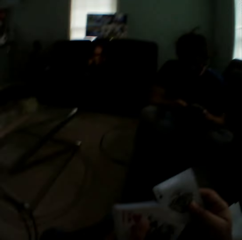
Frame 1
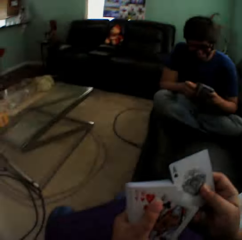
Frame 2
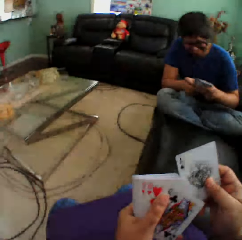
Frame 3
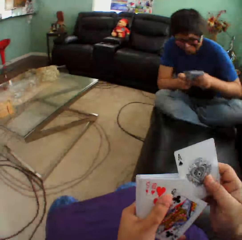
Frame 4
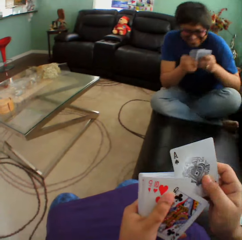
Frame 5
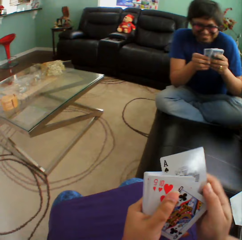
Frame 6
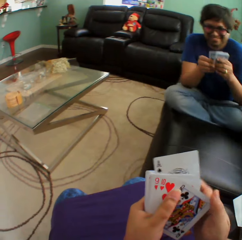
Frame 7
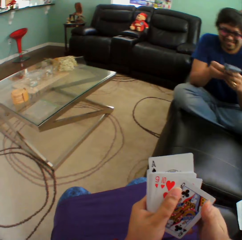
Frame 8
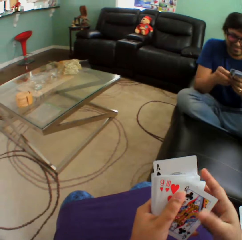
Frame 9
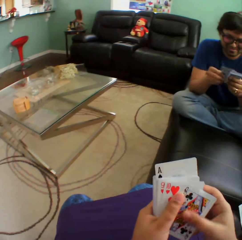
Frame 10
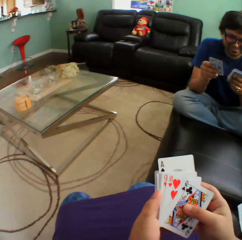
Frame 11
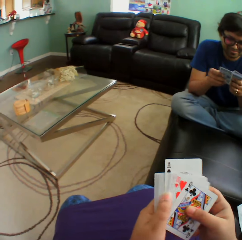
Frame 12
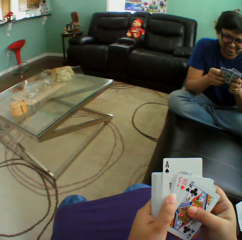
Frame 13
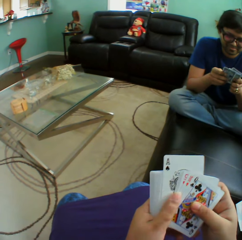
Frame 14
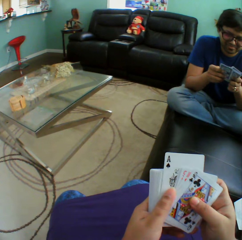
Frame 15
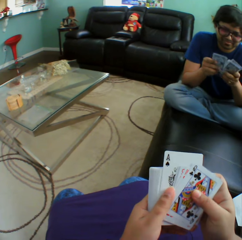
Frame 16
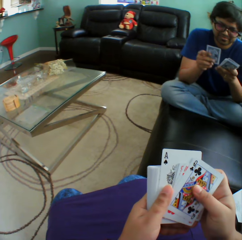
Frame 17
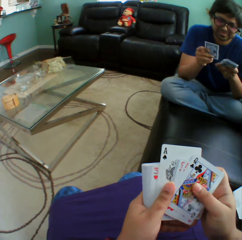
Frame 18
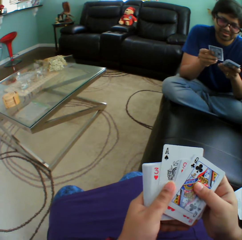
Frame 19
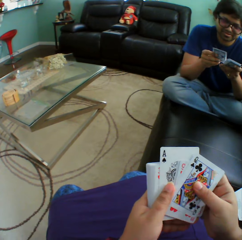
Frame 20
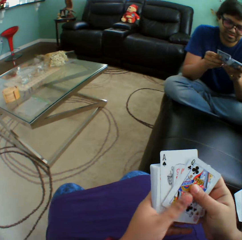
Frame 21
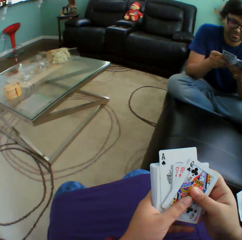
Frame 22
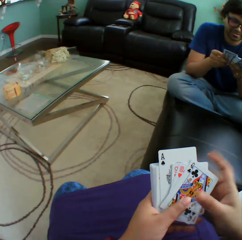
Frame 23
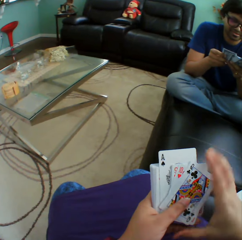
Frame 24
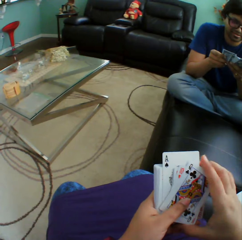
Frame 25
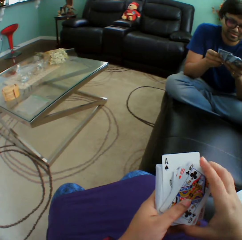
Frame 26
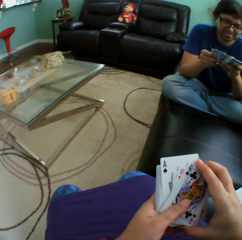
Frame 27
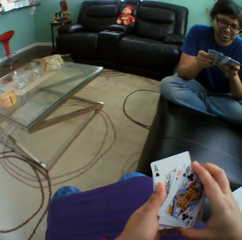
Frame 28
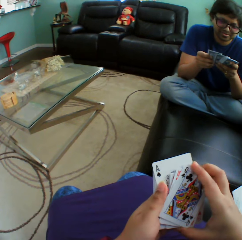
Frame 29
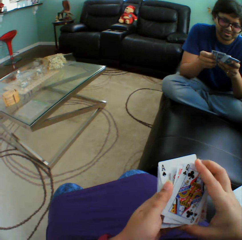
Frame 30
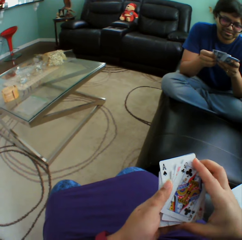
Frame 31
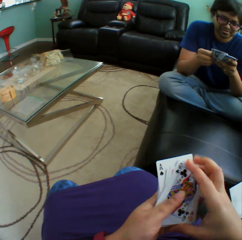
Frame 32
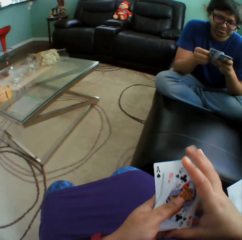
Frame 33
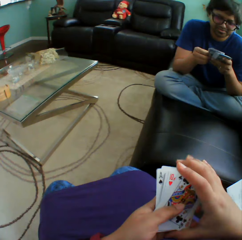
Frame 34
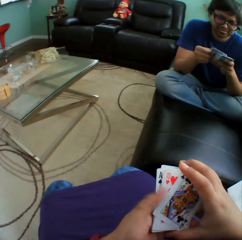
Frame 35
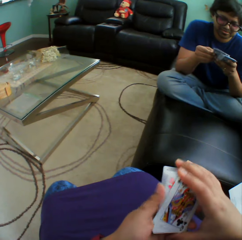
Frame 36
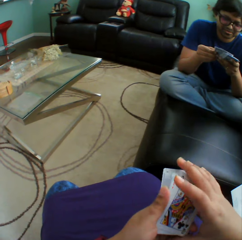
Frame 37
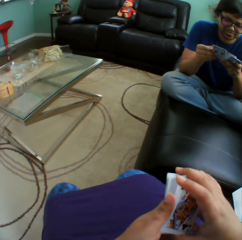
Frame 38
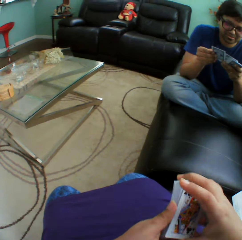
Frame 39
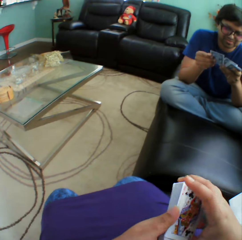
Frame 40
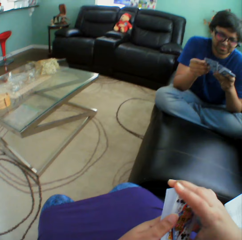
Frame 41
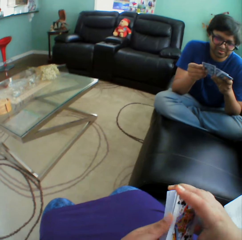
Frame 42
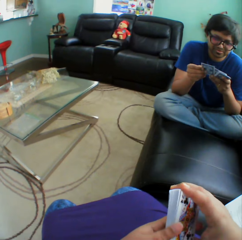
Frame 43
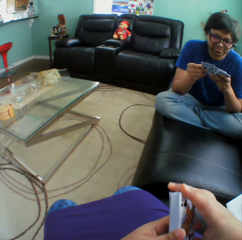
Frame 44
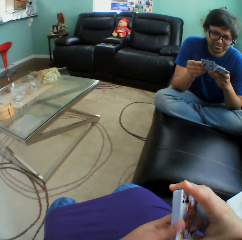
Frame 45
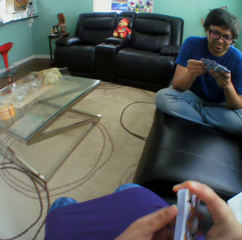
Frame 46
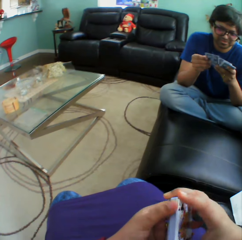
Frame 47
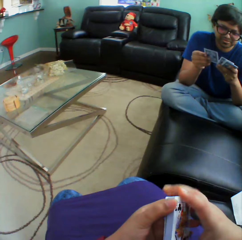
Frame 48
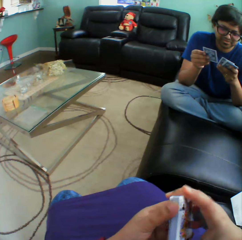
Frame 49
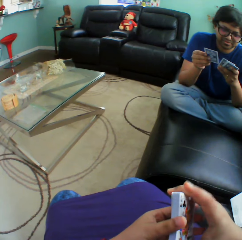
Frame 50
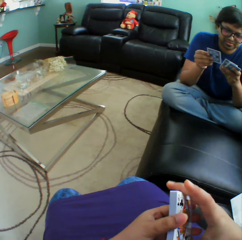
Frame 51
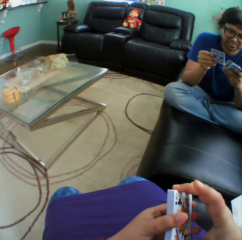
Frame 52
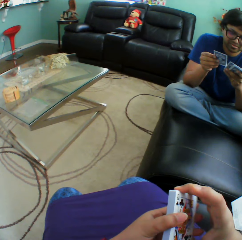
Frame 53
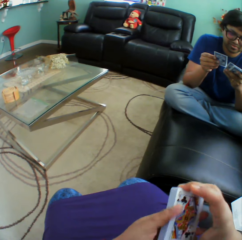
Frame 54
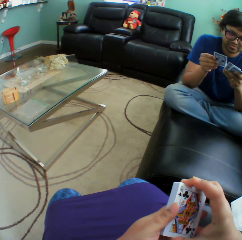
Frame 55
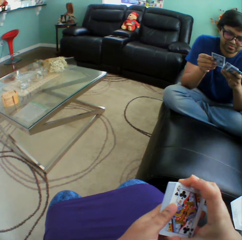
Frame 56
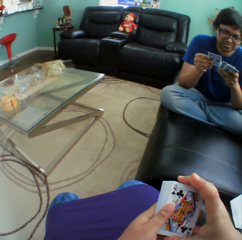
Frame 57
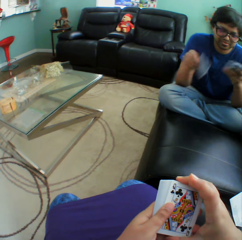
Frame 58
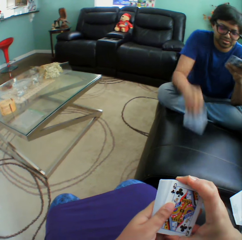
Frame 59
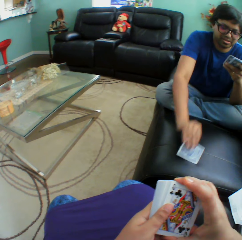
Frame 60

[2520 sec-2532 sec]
The camera wearer holds playing cards. They insert a card in a pile of cards. A man holds playing cards. The man arranges cards in a hand. The camera wearer arranges cards in a hand. They hold the playing cards.

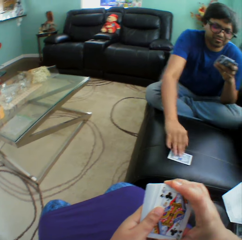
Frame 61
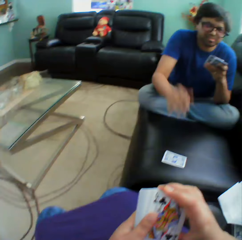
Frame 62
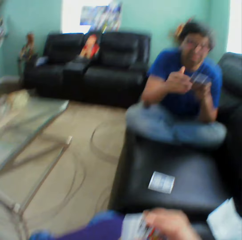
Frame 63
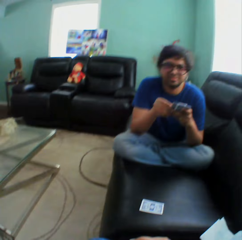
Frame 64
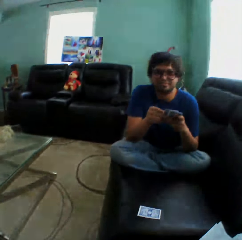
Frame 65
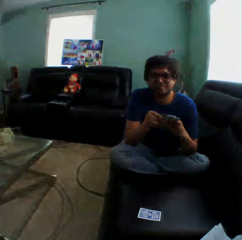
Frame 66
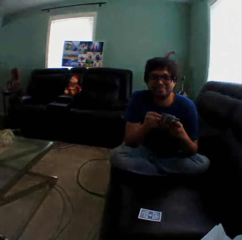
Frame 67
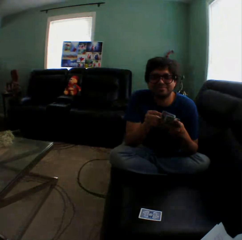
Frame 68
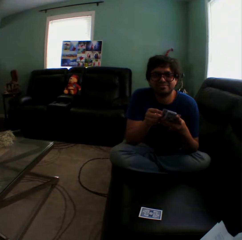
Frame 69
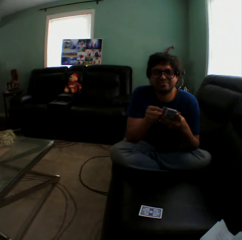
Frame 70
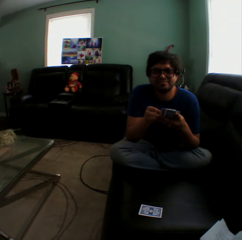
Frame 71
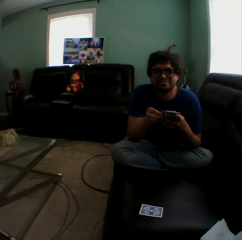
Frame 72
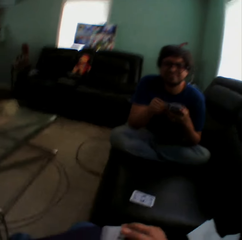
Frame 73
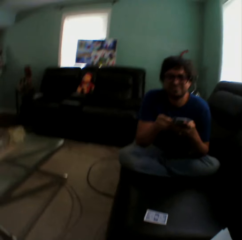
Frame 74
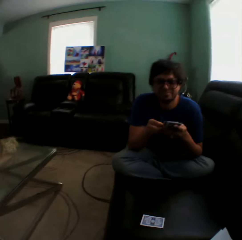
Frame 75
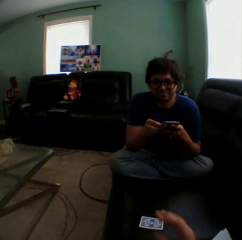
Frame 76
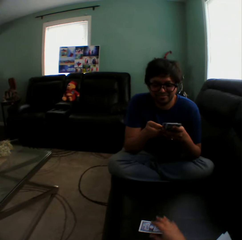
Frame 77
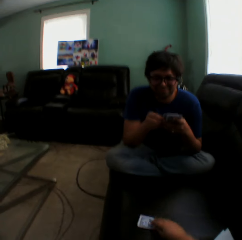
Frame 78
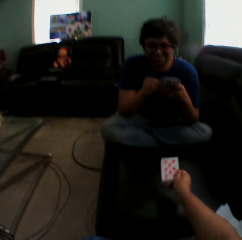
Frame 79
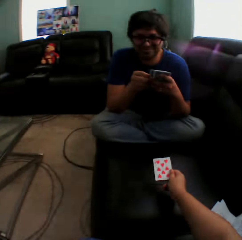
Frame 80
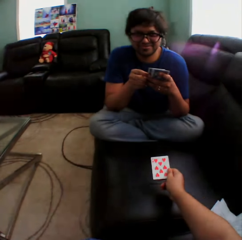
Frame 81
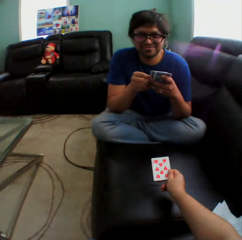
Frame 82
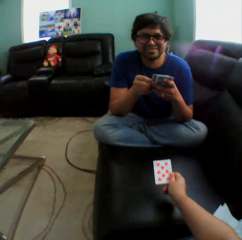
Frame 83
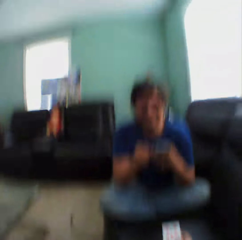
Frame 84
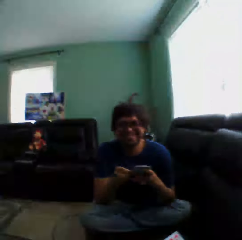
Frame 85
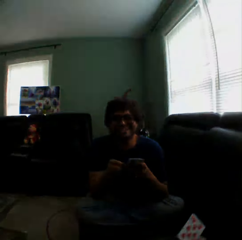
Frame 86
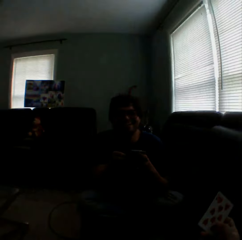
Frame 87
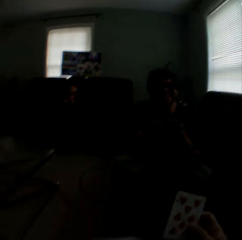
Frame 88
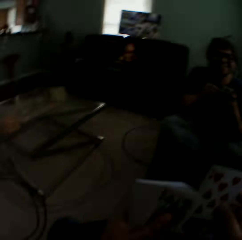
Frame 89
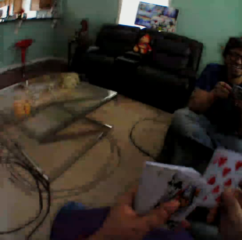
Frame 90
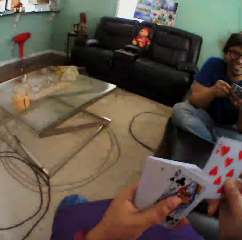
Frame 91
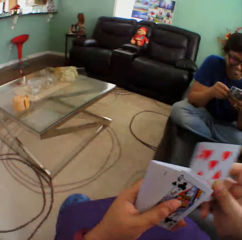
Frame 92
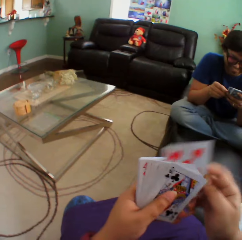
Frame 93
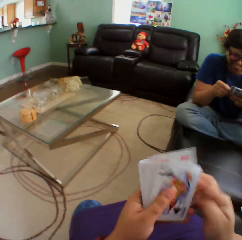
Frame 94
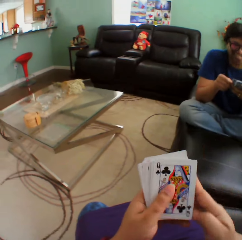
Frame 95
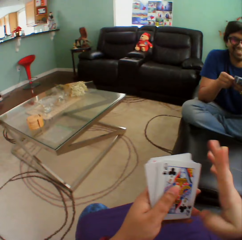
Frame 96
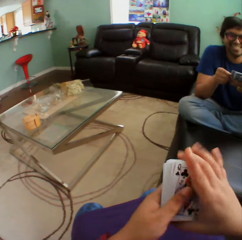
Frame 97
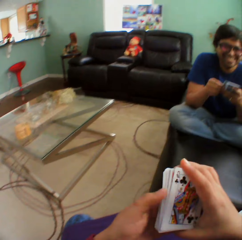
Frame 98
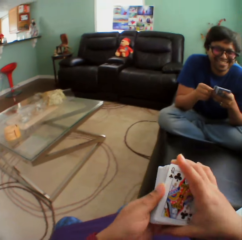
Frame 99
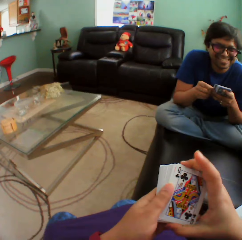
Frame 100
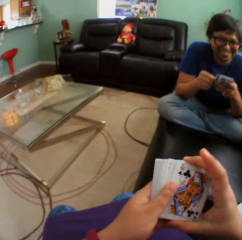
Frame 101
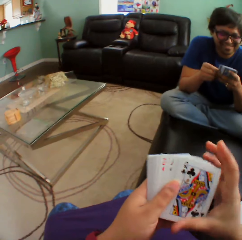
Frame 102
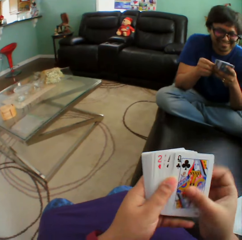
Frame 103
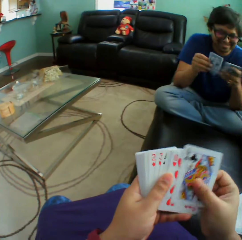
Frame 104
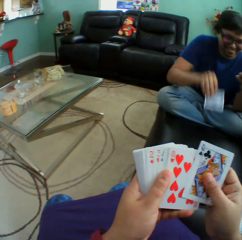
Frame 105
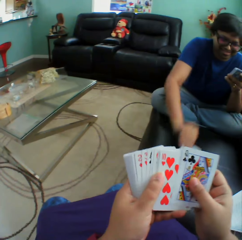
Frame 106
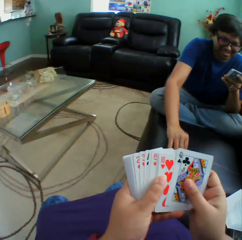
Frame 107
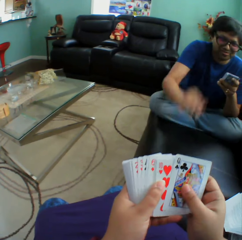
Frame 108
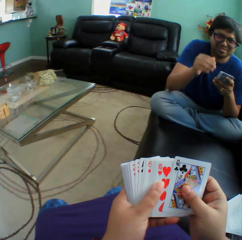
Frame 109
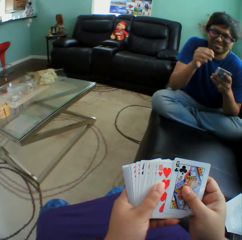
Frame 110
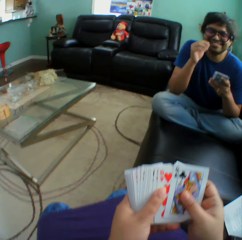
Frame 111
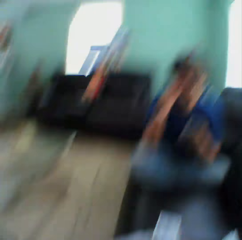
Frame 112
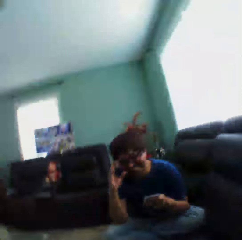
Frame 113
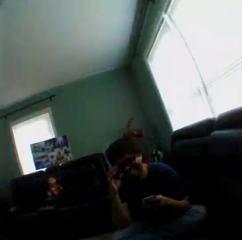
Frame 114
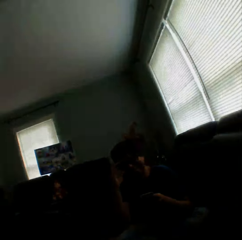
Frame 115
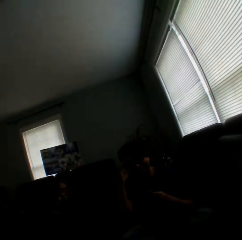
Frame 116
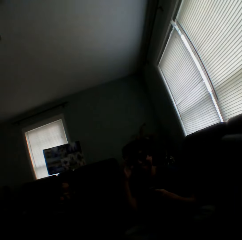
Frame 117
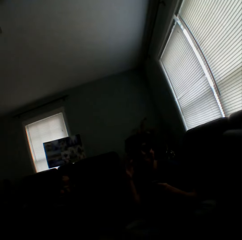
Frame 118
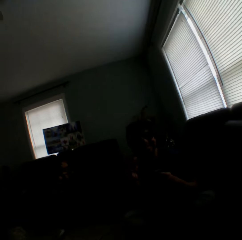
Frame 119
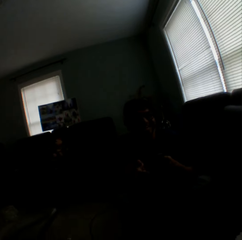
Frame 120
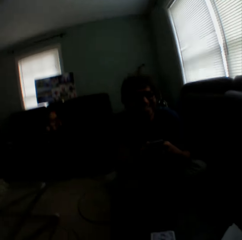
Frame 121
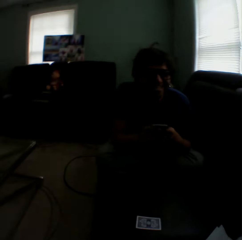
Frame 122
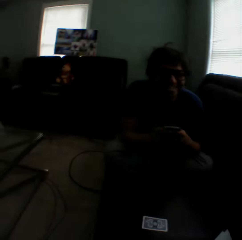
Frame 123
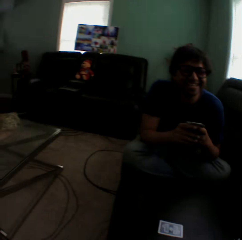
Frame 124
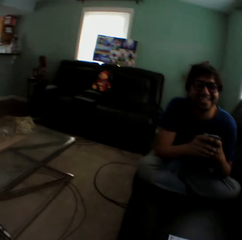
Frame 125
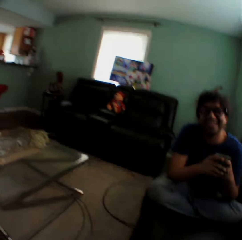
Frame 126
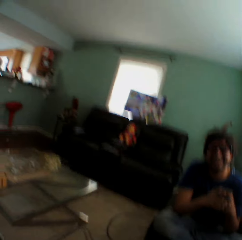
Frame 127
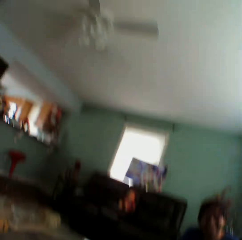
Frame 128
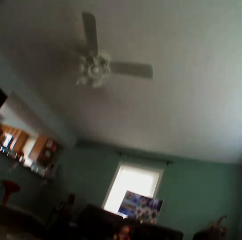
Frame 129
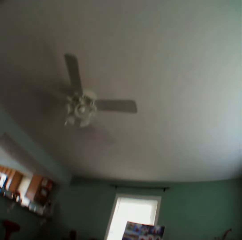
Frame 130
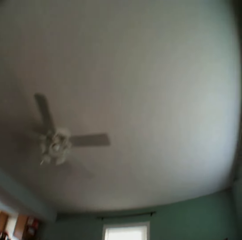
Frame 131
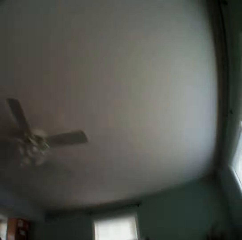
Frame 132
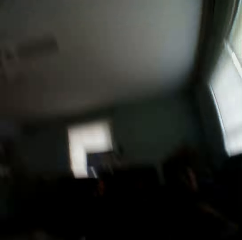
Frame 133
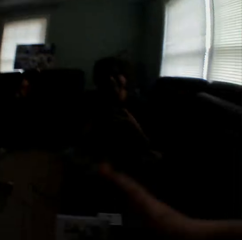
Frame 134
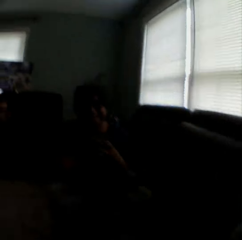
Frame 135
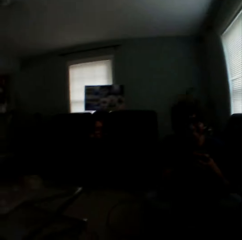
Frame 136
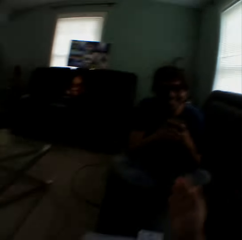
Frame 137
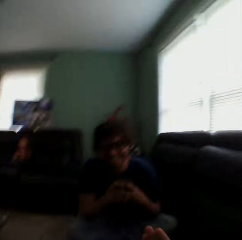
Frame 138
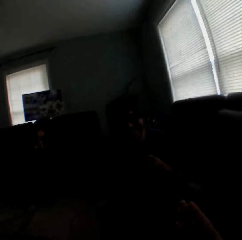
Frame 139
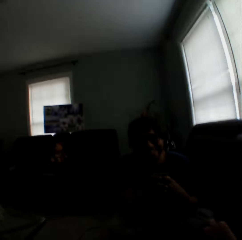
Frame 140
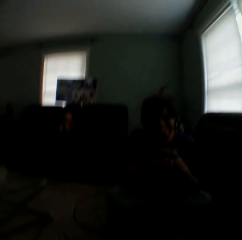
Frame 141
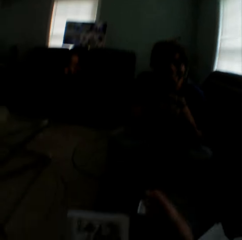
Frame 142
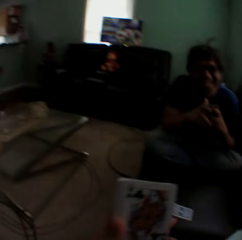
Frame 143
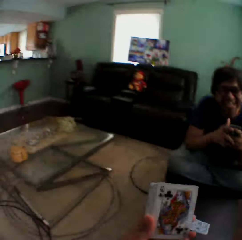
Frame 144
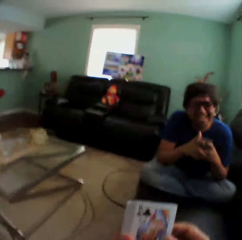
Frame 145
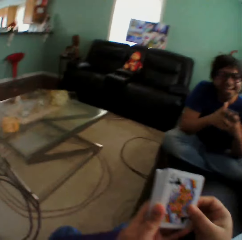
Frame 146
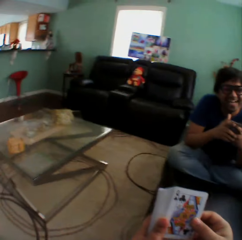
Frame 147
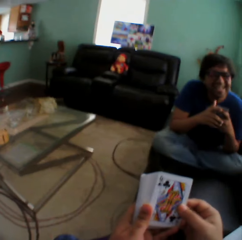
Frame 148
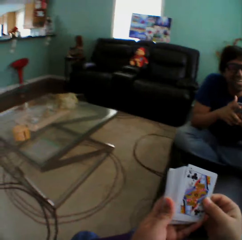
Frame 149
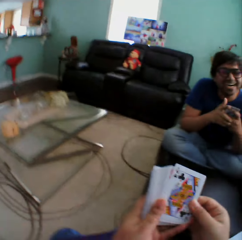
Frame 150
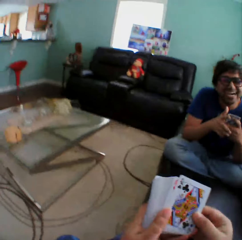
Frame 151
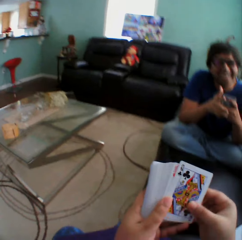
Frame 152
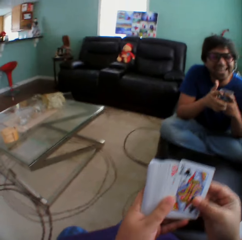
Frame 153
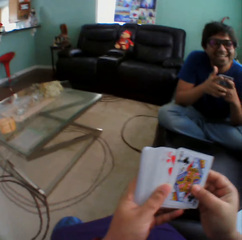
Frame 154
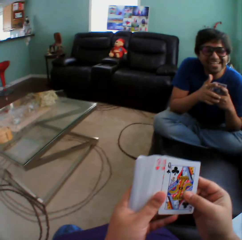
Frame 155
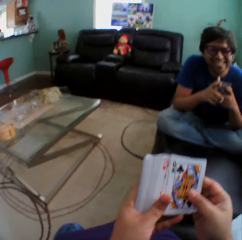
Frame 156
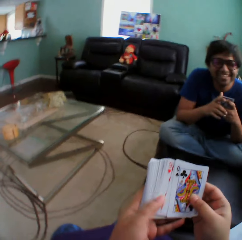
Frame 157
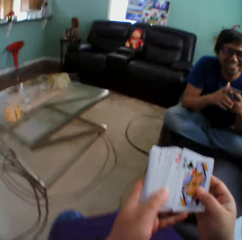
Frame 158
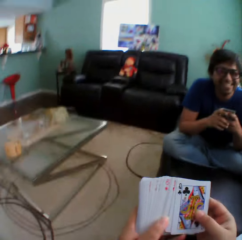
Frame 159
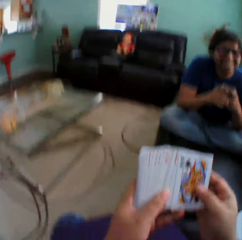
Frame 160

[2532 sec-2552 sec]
A man puts a playing card on the couch. The man holds playing cards and stares at the camera wearer. The camera wearer holds playing cards. They turn a card. They hold a playing card on the couch. They hold the playing cards. They insert a card in a pile of cards. They hold the playing cards. They arrange cards in a hand. The man puts a playing card on the couch. The camera wearer turns to the side. The man touches the shades. The camera wearer sways a hand. They hold the playing cards. They arrange the cards in a hand. They turn to the side.
